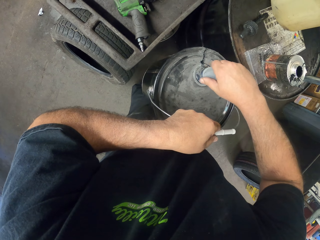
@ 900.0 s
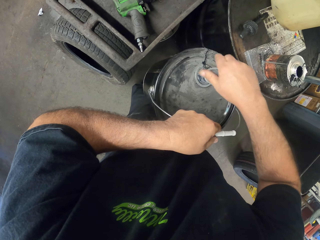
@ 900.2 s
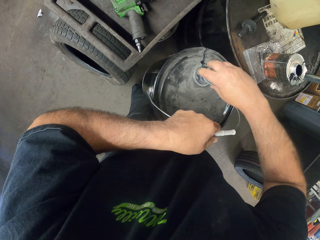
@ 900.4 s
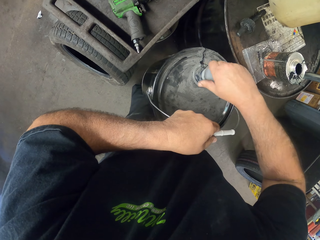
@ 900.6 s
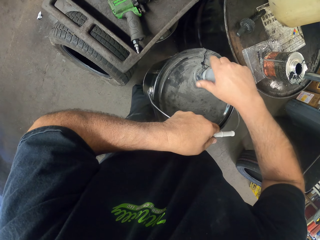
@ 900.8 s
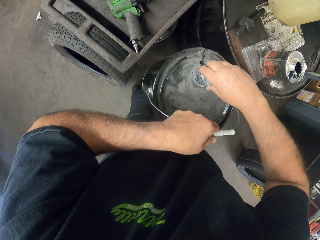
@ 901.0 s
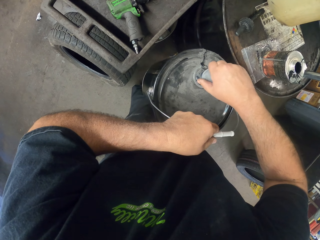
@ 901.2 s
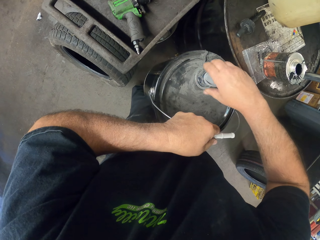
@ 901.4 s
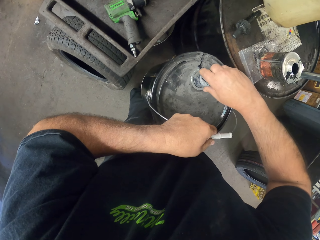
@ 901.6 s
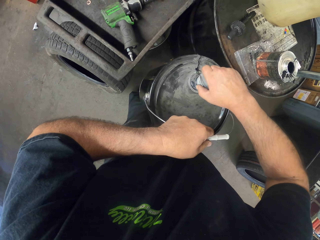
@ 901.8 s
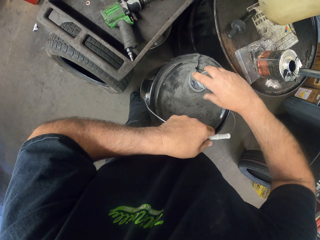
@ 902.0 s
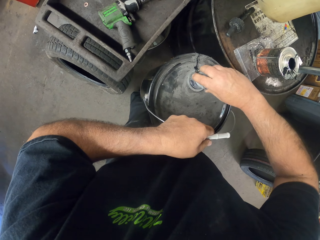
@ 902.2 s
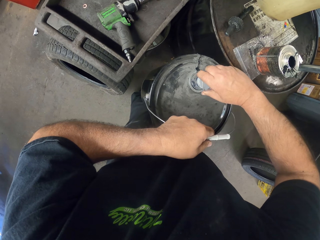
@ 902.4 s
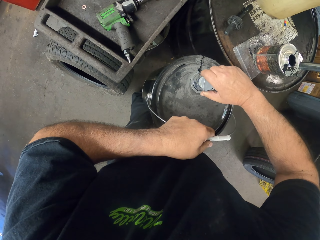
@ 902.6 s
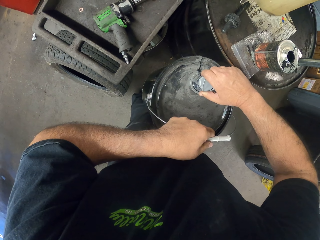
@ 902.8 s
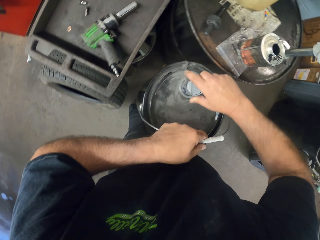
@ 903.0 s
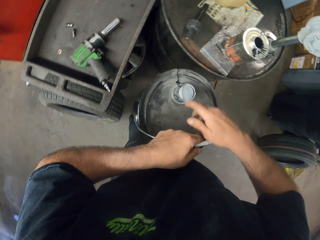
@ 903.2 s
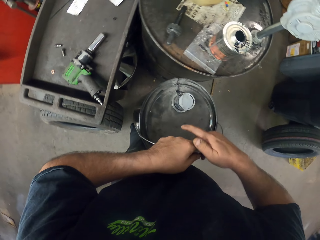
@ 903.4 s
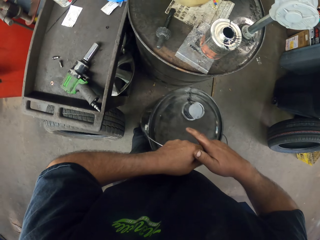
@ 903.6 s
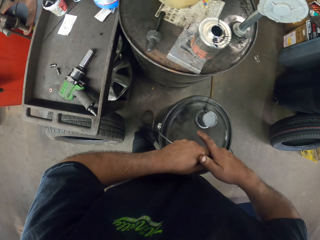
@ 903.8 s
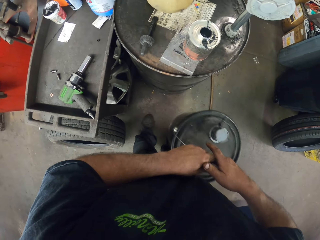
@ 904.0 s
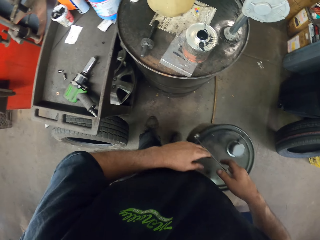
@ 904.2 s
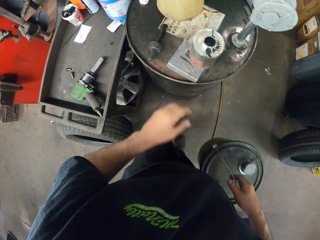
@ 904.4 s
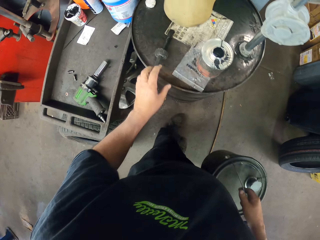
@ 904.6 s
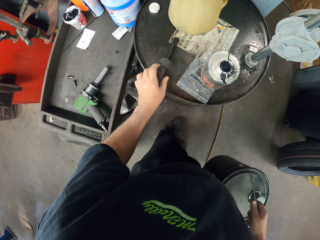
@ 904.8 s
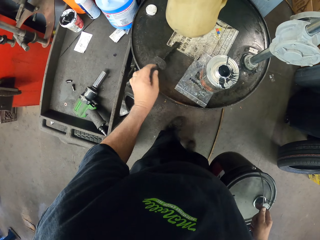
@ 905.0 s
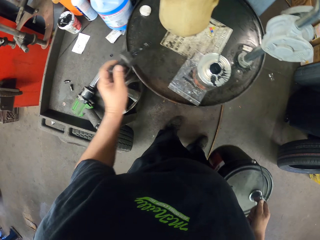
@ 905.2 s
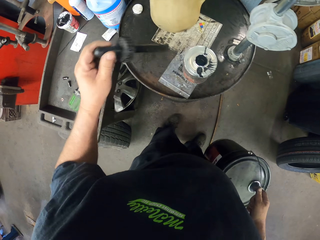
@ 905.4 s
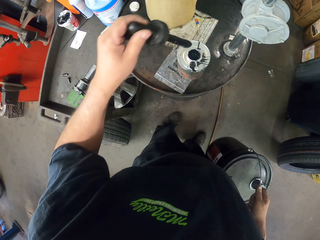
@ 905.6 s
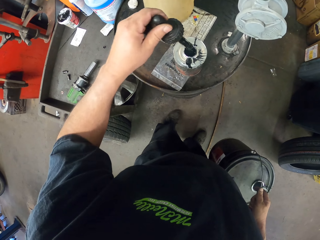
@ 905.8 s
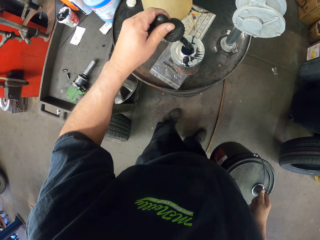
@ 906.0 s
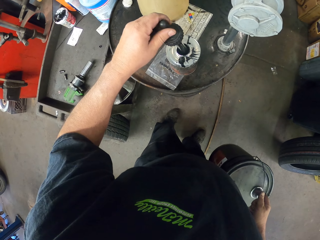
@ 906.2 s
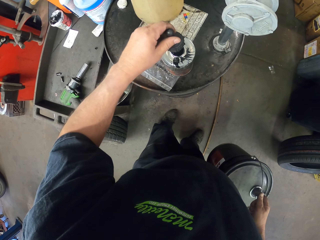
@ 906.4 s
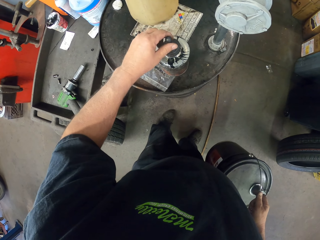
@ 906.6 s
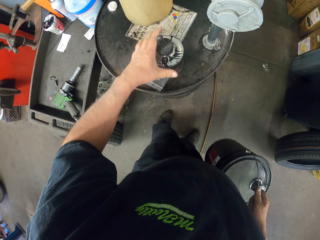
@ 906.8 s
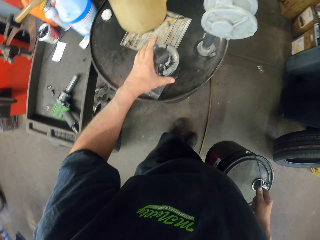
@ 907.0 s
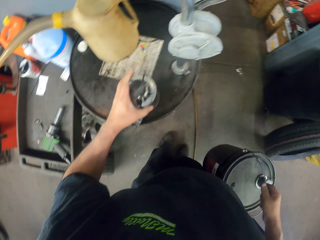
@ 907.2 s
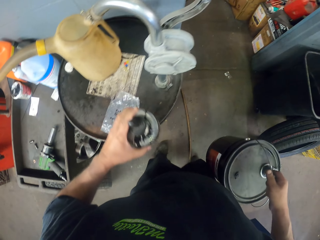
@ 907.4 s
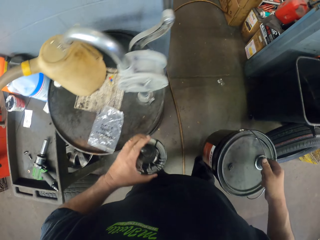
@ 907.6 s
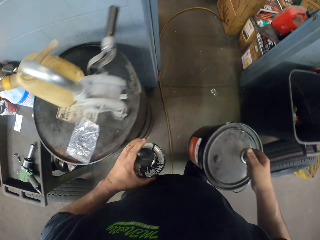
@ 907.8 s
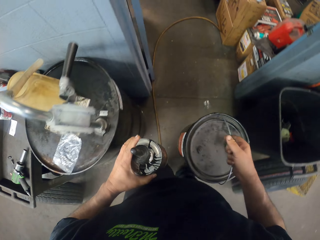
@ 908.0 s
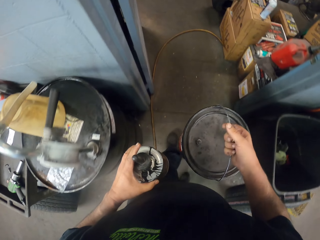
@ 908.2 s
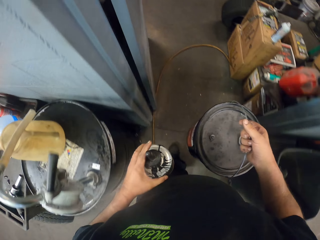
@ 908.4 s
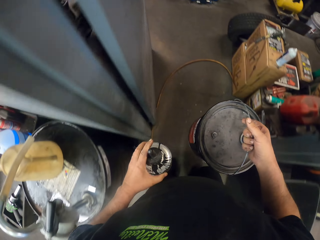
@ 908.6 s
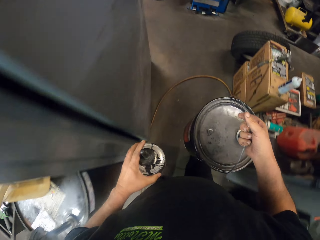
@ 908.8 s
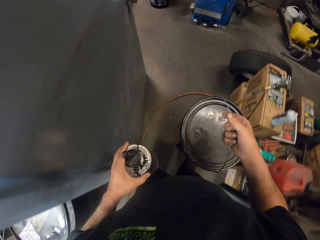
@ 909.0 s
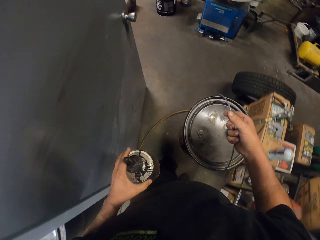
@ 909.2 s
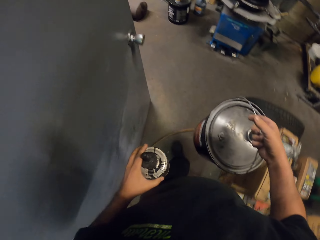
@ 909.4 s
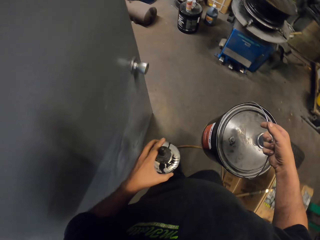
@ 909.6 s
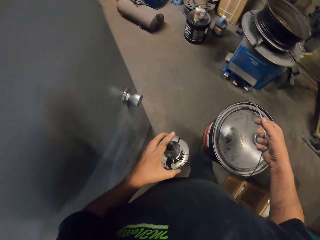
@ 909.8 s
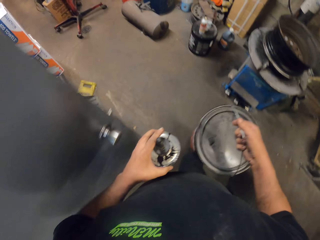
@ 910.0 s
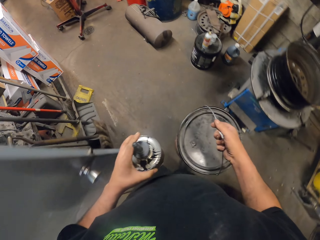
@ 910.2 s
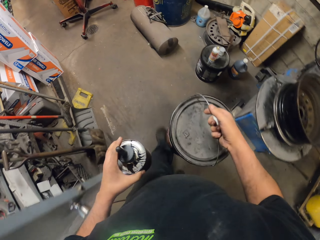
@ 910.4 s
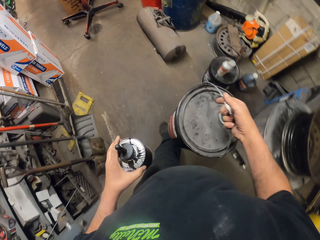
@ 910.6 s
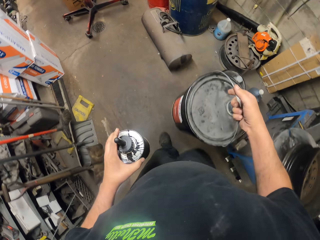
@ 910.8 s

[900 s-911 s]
The camera wearer pokes the used oil. They pick up a brush on the drum, dip the brush in the bottle, pick up the bottle on the drum and walk in the garage.

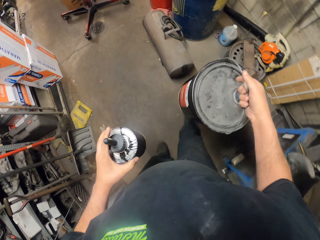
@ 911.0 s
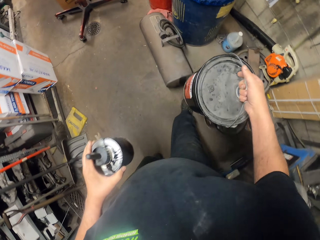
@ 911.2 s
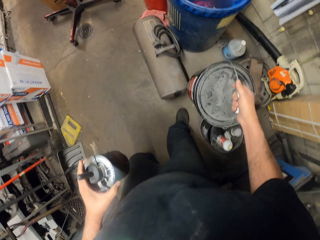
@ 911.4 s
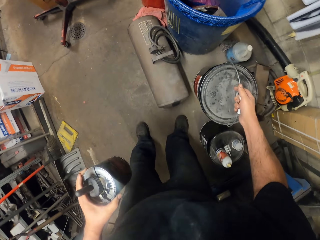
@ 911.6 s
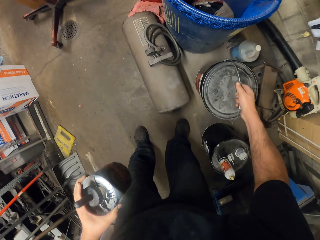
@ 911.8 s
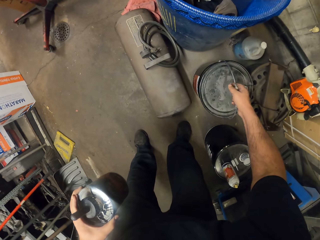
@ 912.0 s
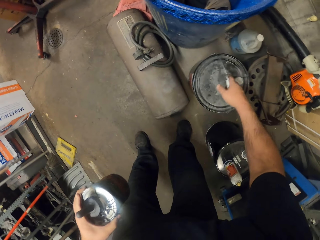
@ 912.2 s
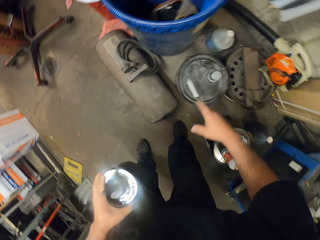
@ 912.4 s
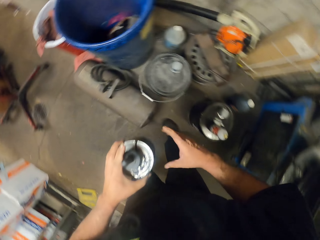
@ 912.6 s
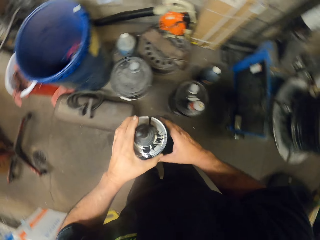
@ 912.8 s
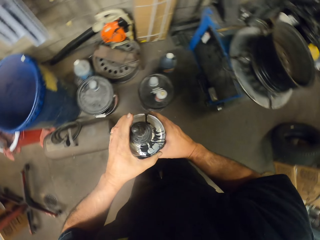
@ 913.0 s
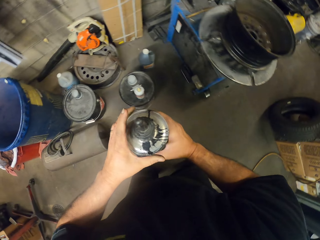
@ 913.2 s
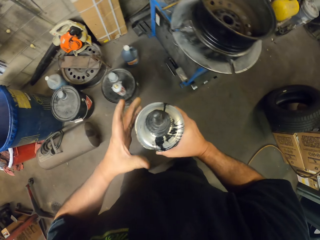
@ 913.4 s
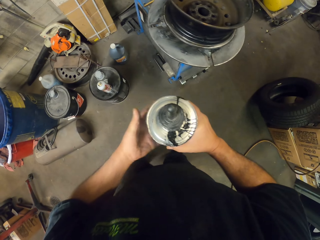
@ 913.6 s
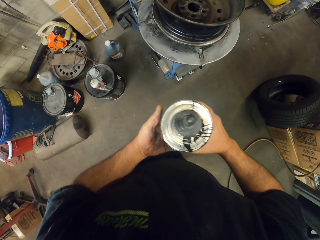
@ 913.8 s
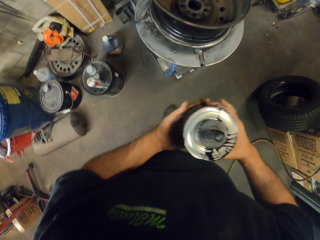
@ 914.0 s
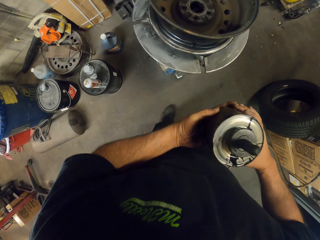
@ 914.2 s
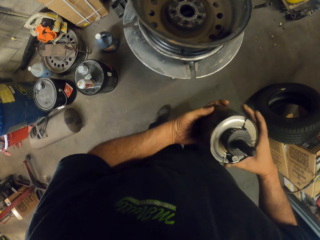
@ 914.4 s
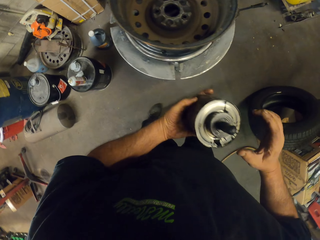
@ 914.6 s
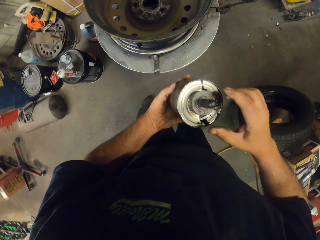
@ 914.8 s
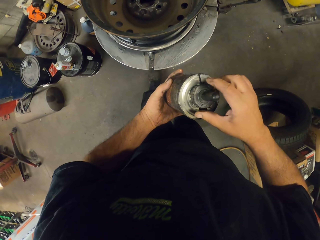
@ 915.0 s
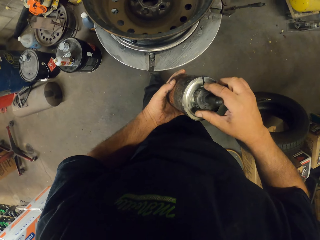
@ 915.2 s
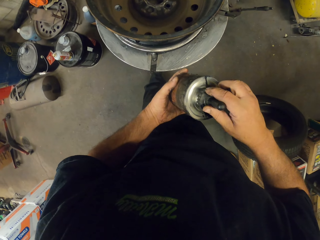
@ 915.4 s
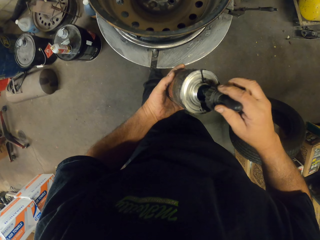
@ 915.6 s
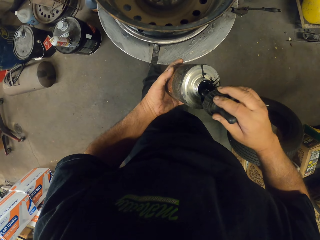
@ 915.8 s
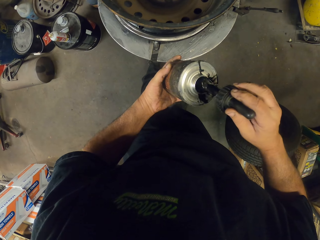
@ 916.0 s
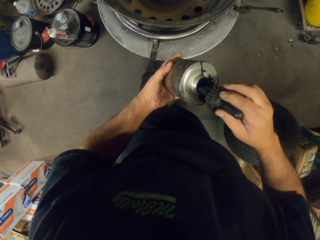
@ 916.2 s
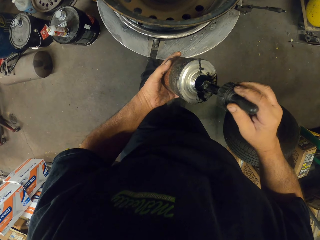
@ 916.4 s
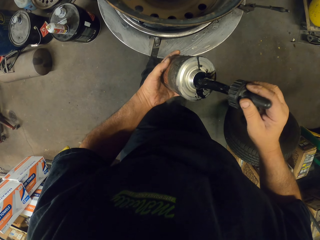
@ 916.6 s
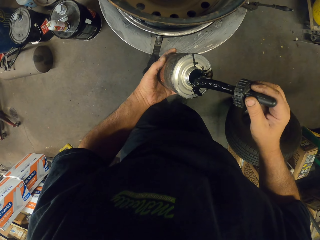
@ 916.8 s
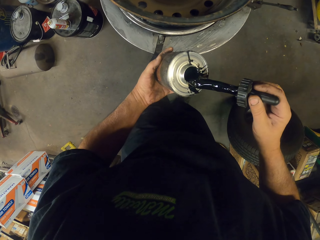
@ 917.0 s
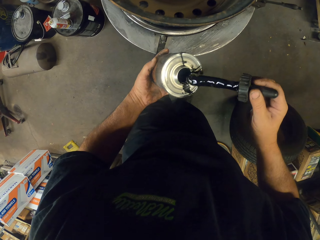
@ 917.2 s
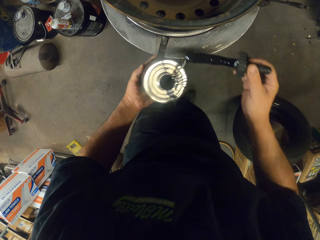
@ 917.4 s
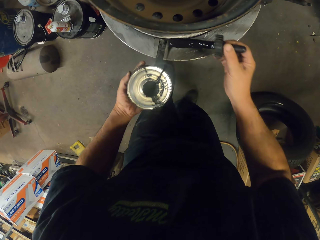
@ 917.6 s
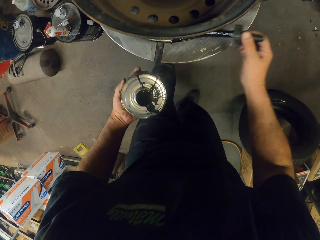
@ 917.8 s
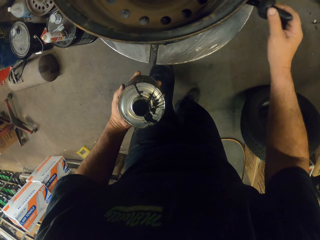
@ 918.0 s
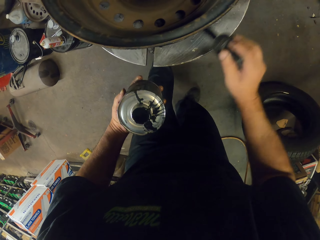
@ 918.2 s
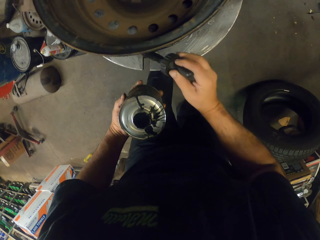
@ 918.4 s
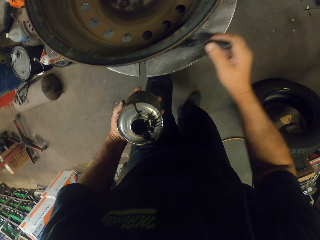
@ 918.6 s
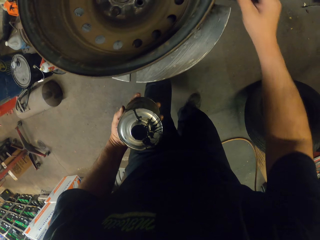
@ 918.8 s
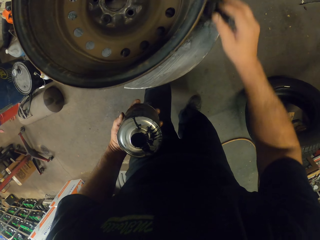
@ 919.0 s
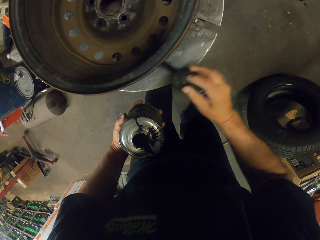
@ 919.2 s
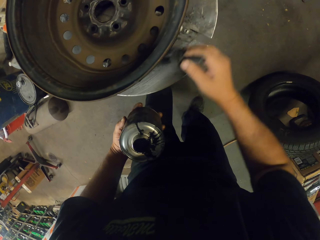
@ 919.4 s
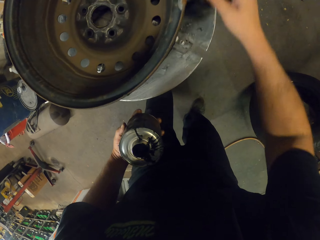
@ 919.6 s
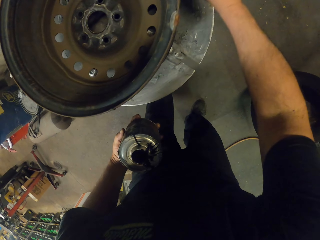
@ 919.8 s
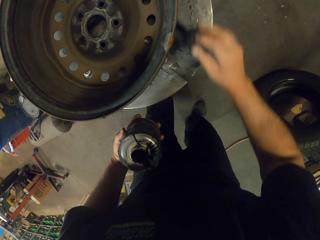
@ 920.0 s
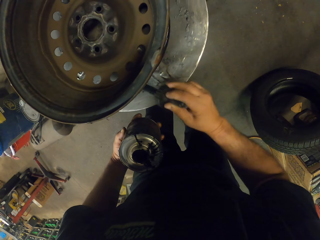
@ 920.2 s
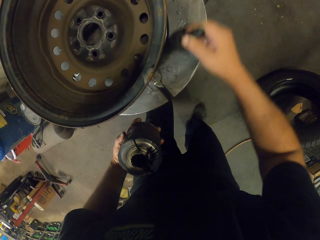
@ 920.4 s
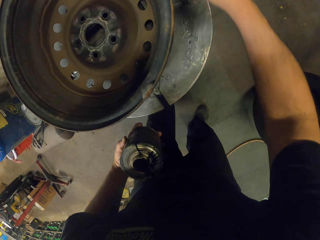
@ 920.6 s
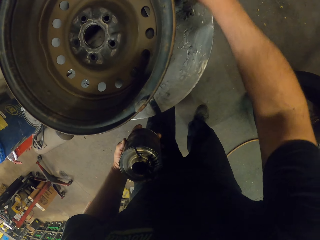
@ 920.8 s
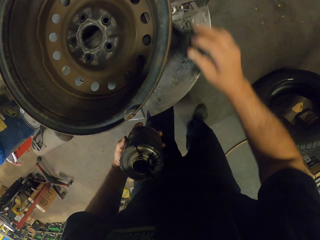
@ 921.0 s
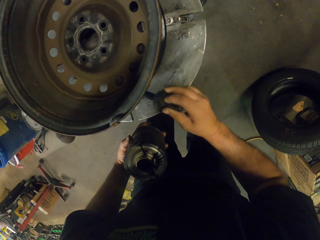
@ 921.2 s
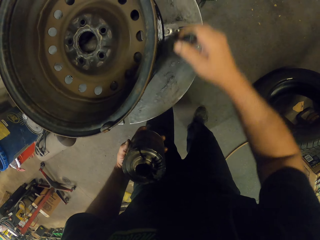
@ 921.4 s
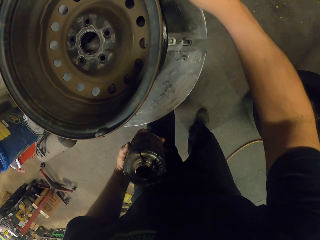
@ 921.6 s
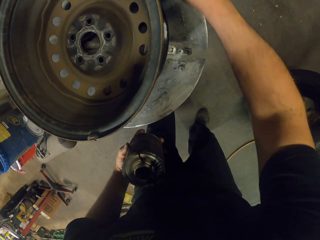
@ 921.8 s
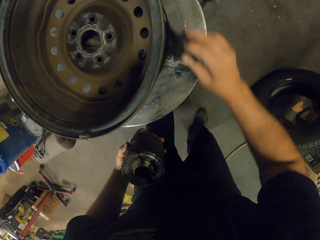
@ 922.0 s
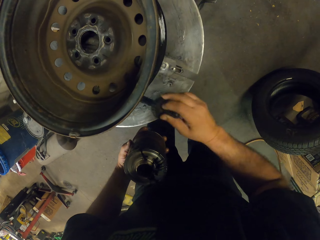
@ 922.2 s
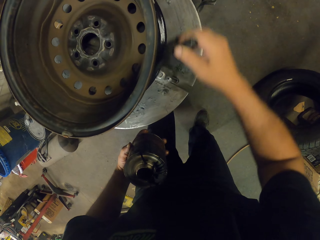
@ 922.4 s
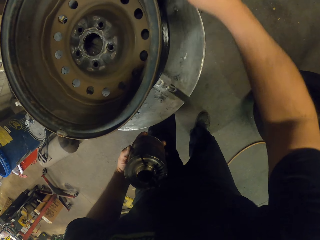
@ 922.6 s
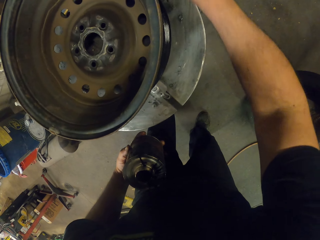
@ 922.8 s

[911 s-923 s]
The camera wearer puts a bucket on the floor. They look around. They pick up a brush in the bottle. They apply the used oil on the wheel.
